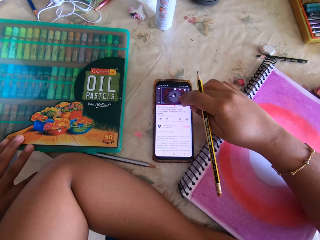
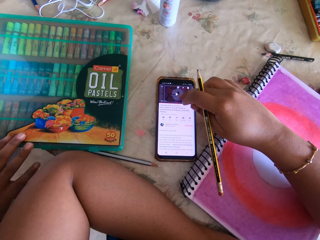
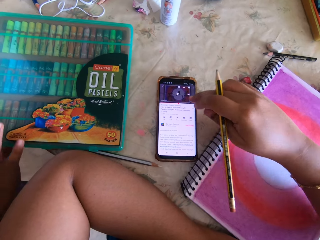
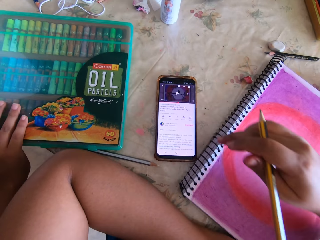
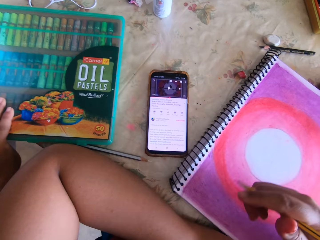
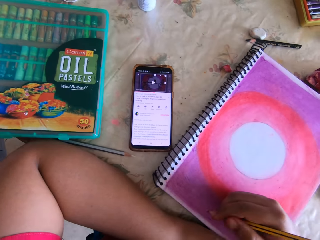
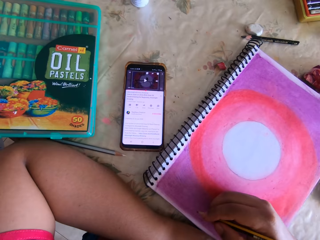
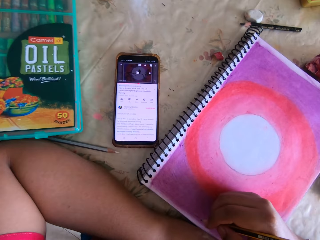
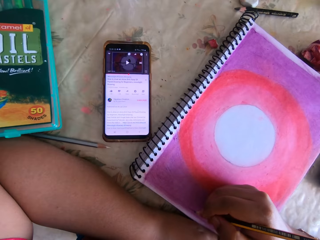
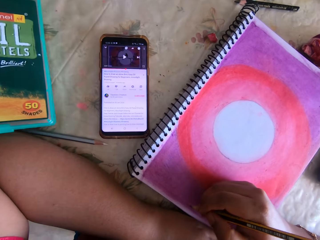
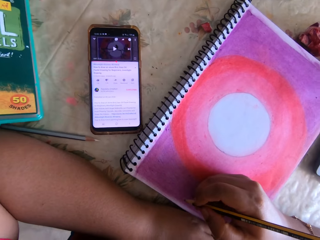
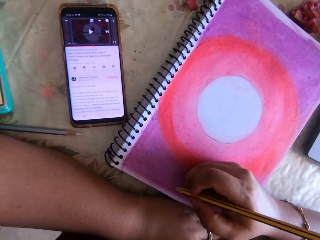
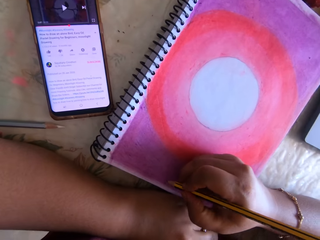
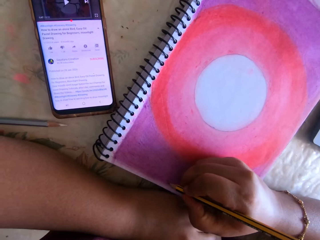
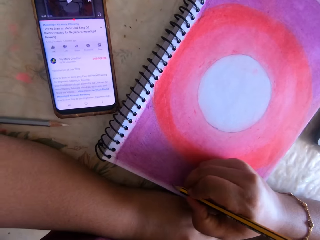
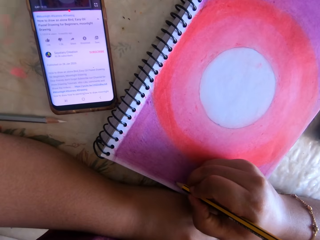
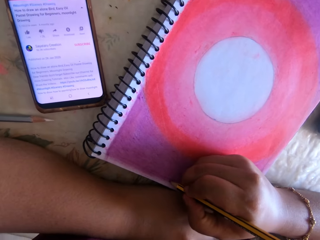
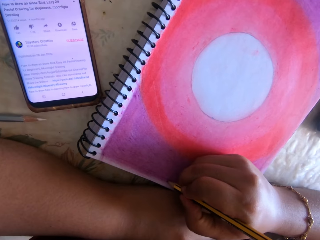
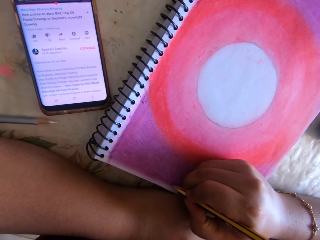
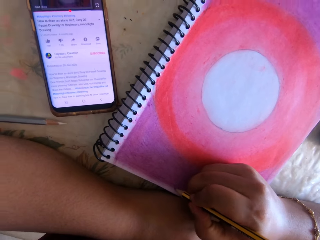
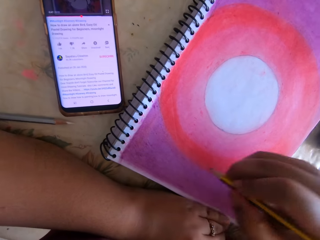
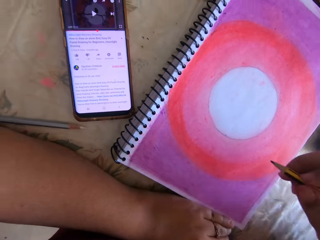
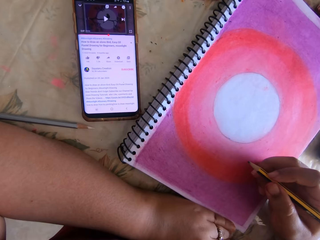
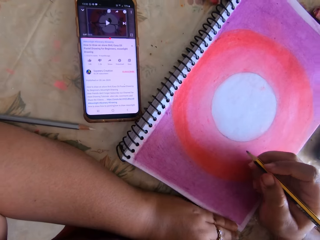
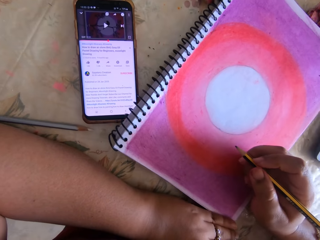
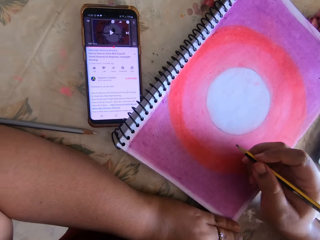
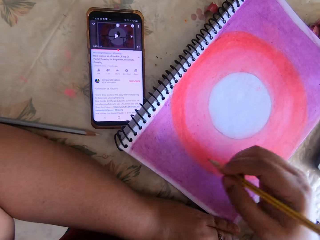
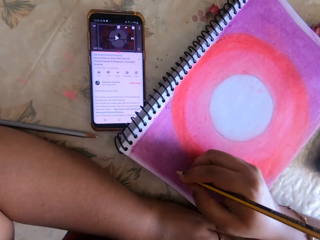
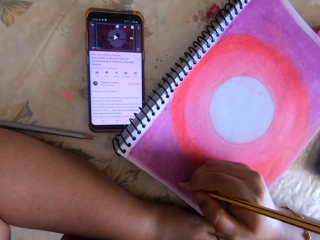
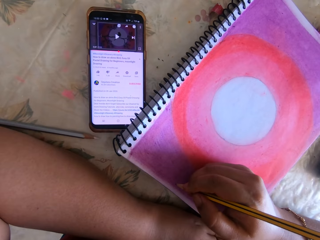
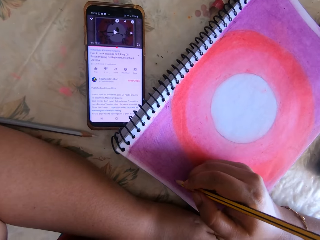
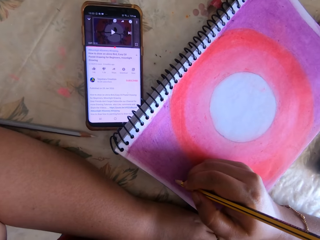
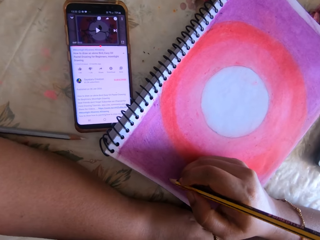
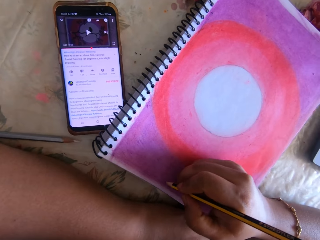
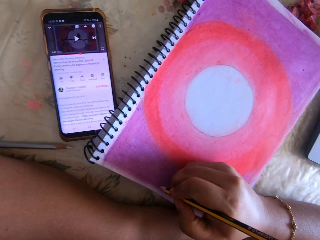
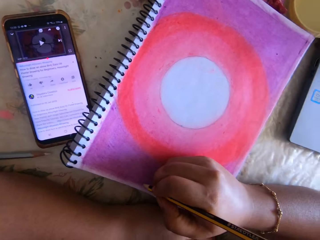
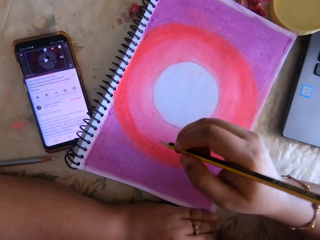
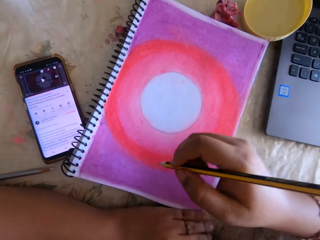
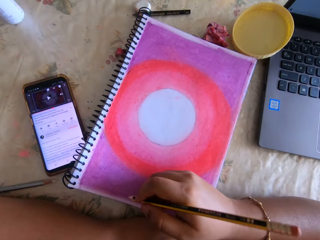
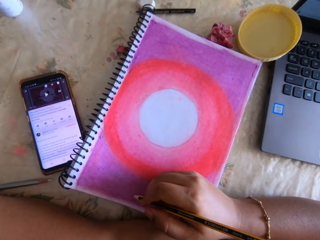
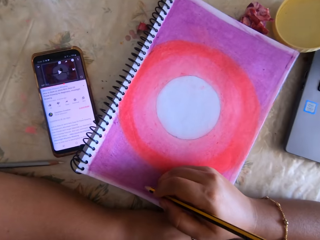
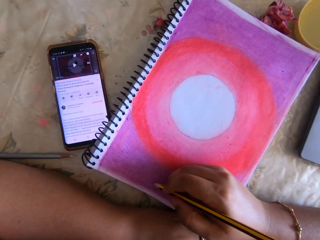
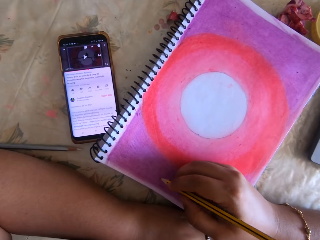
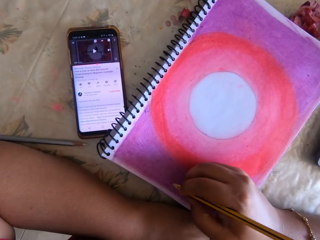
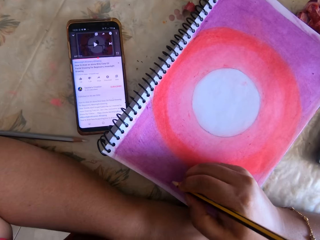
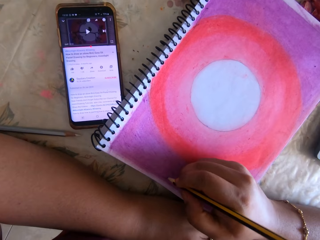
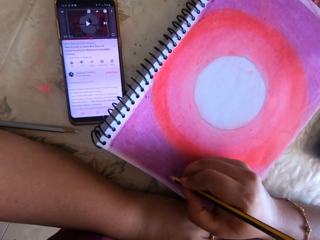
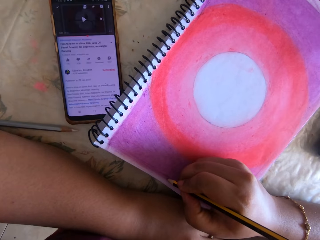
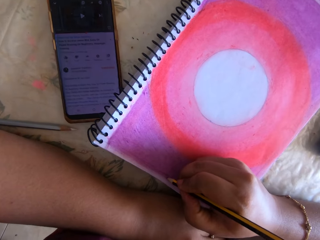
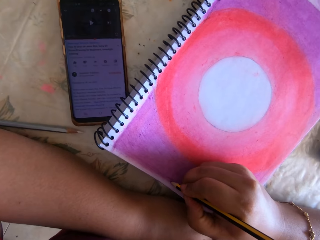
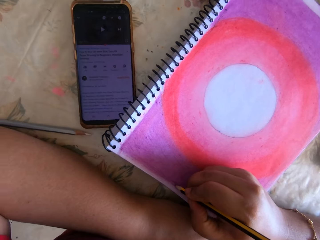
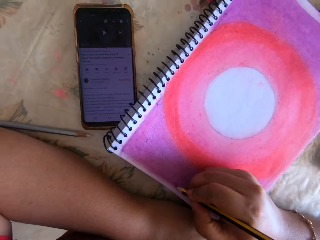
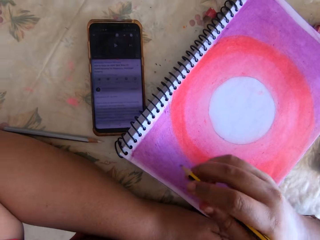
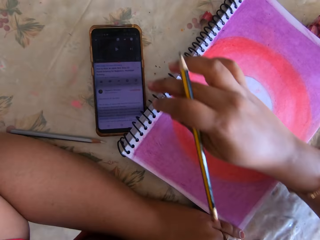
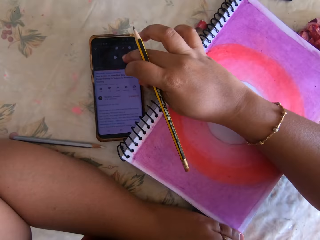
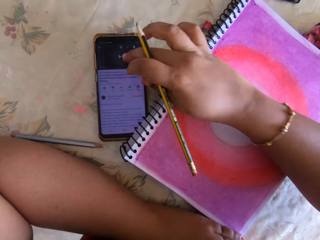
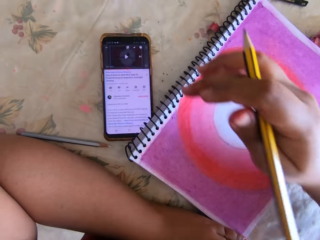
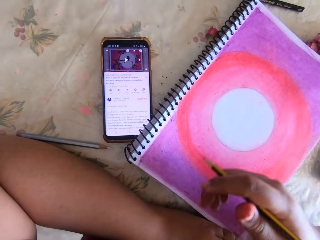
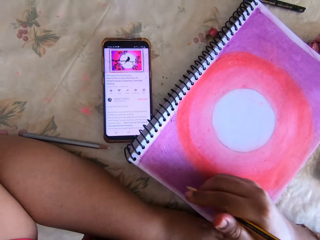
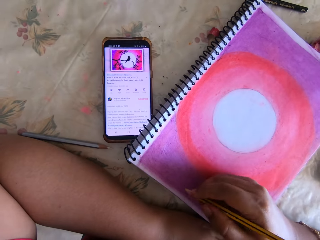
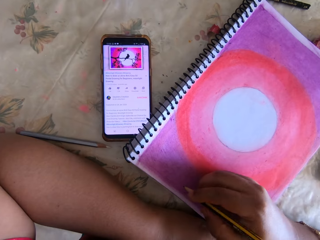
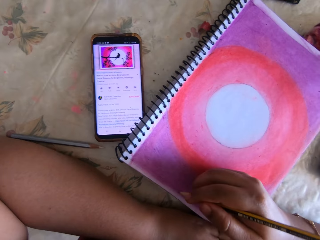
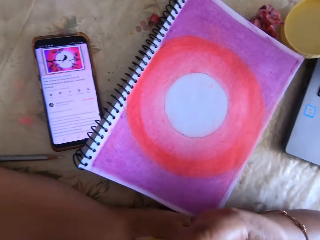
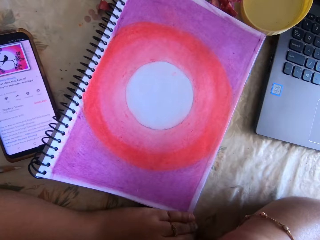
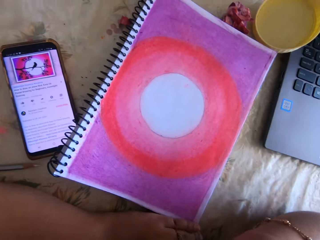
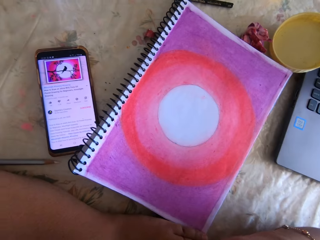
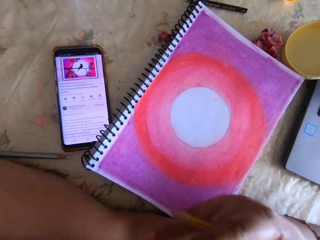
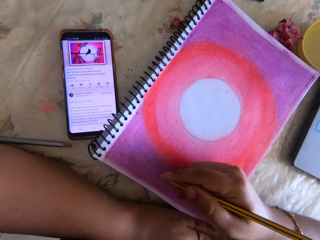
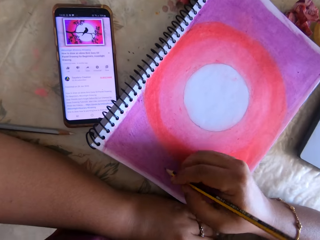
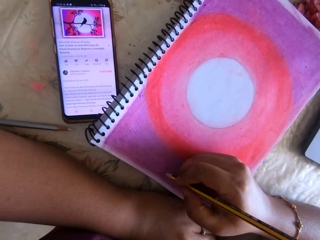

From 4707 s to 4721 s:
The camera wearer presses the phone. They write and touch the phone.

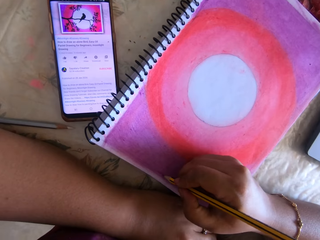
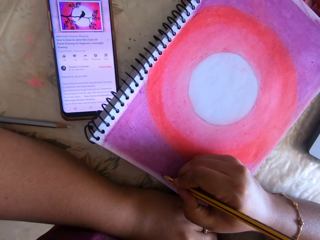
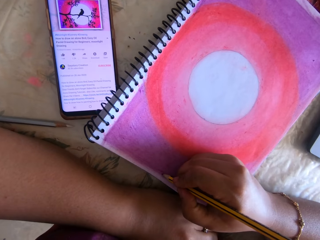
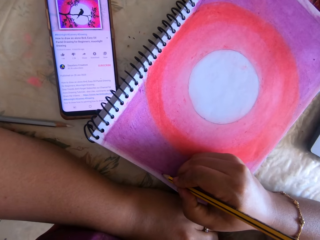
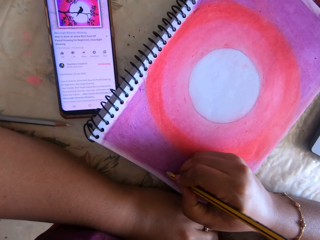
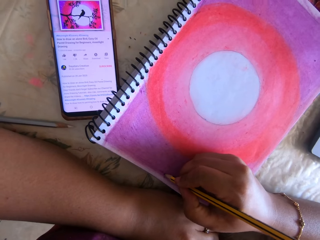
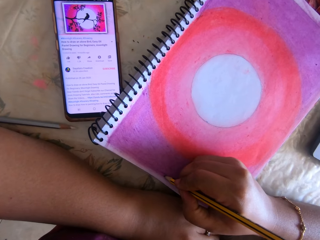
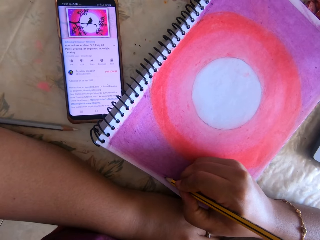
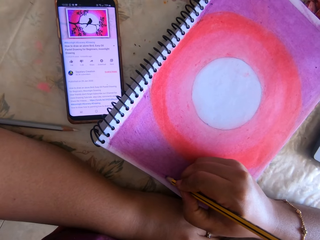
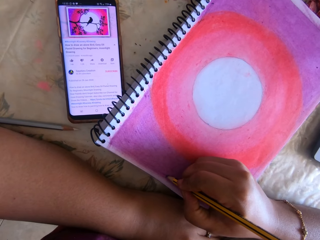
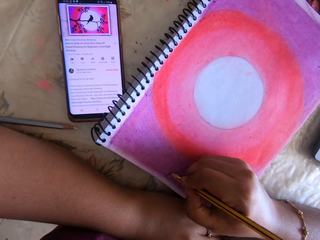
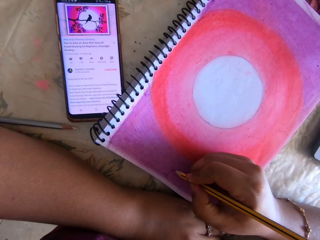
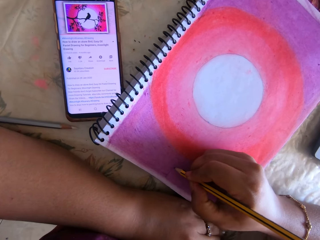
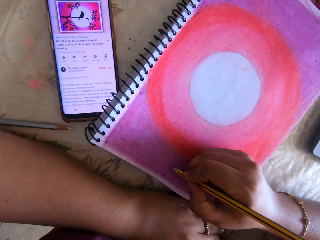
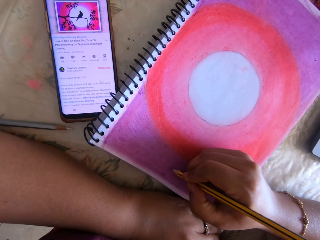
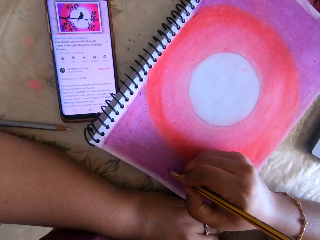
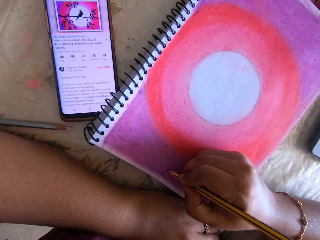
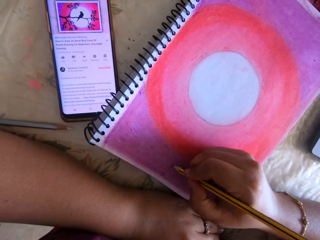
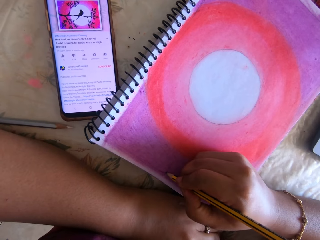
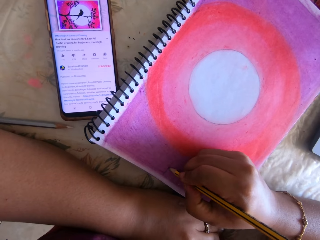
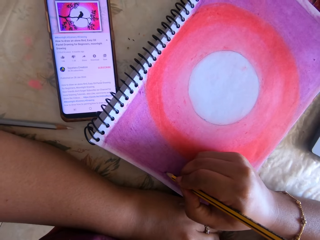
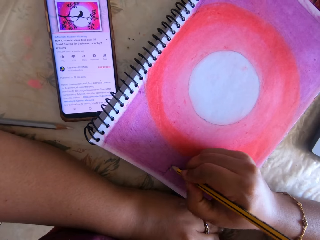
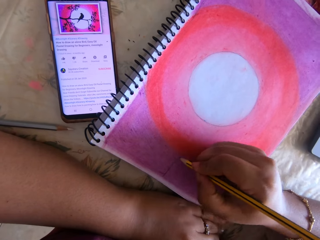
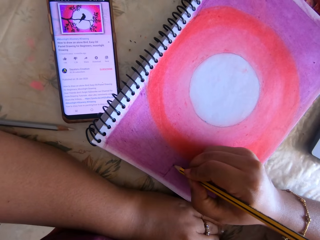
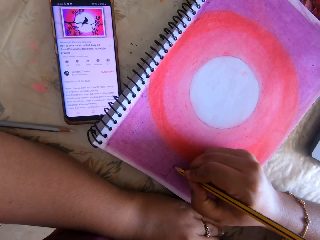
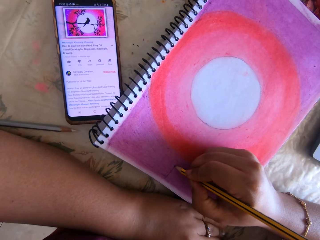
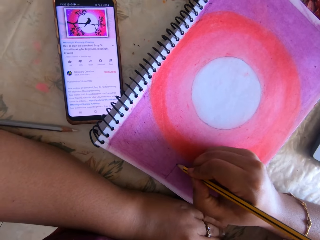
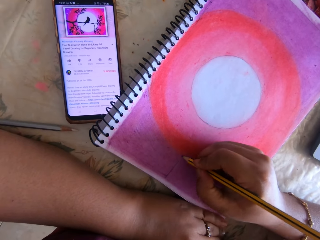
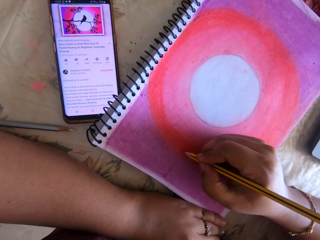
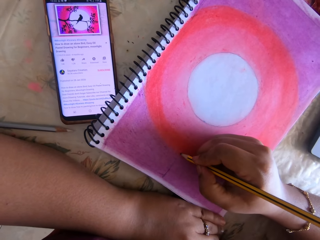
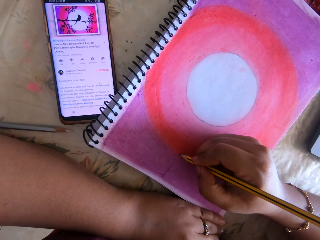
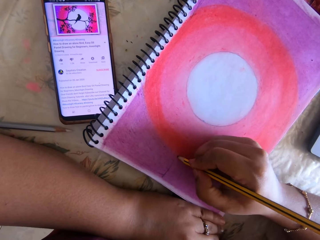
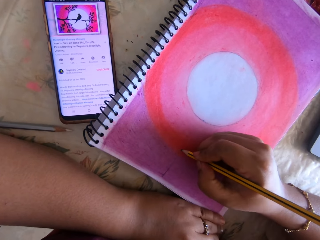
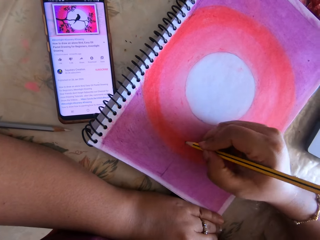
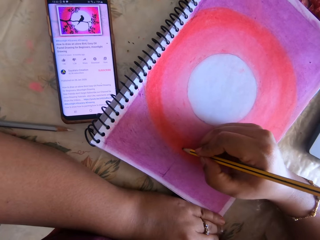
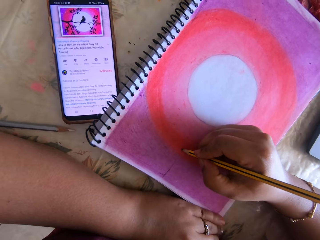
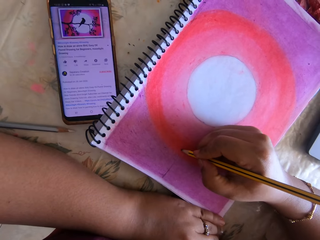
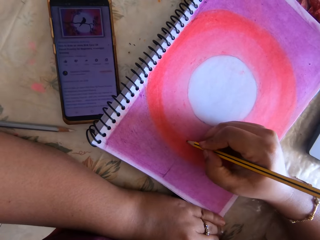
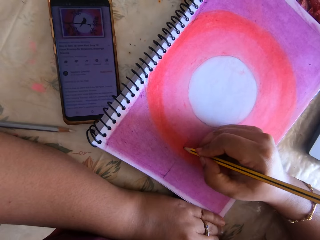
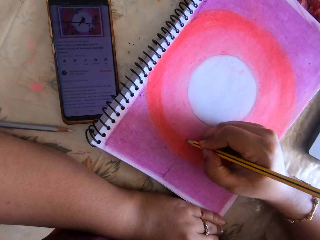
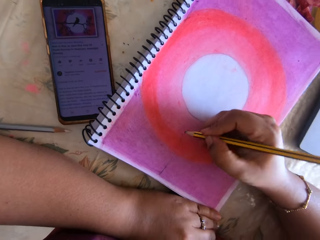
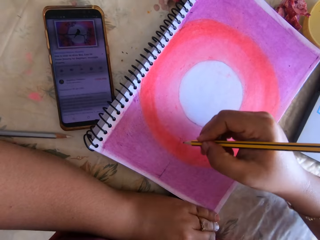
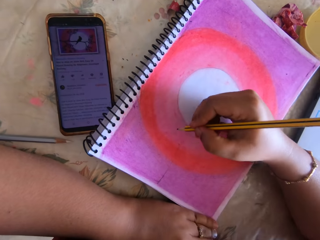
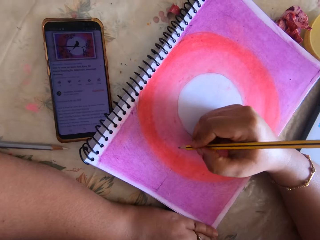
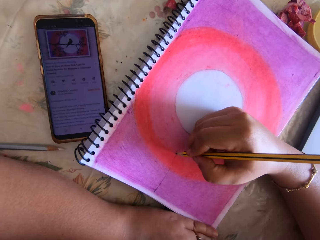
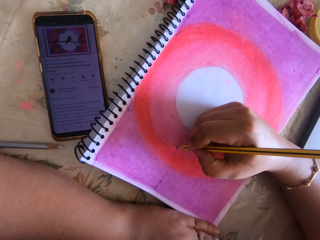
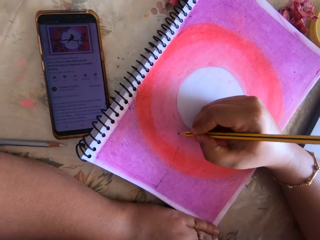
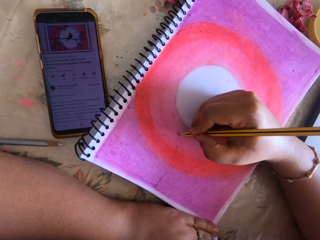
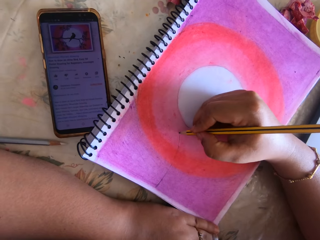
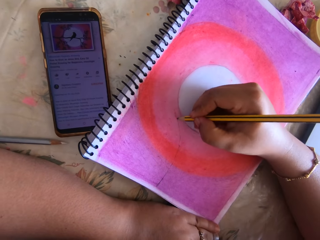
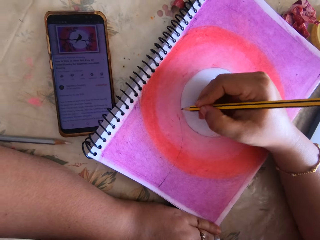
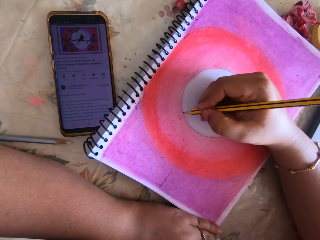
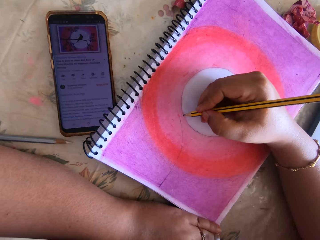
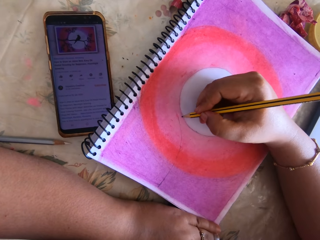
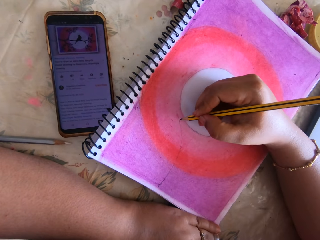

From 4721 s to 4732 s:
The camera wearer draws using a pencil. They write.
